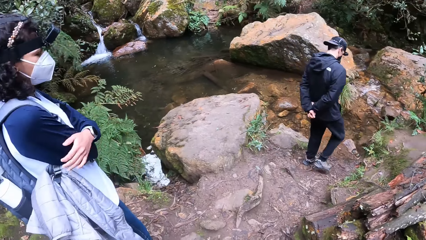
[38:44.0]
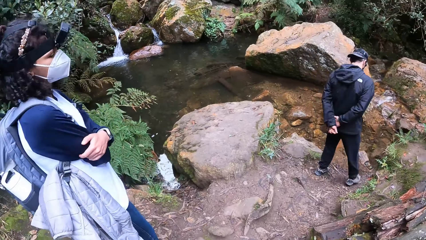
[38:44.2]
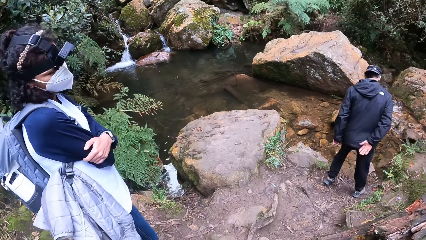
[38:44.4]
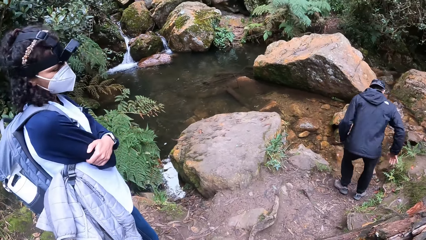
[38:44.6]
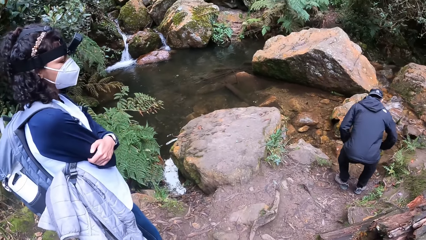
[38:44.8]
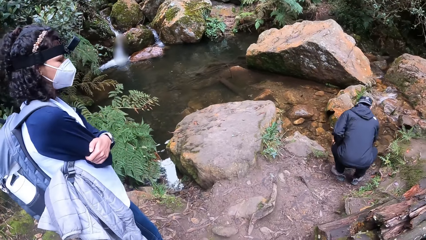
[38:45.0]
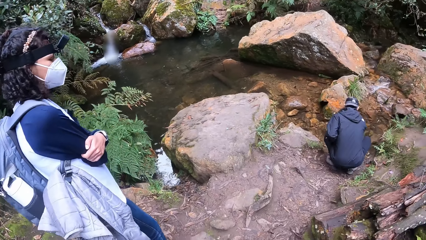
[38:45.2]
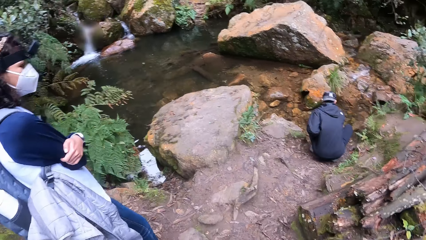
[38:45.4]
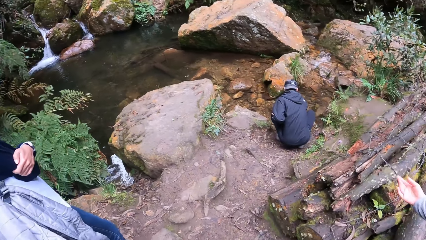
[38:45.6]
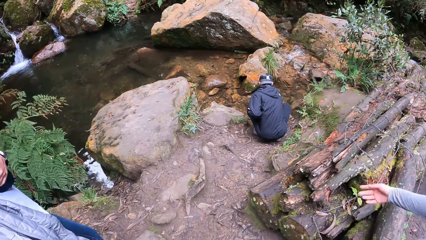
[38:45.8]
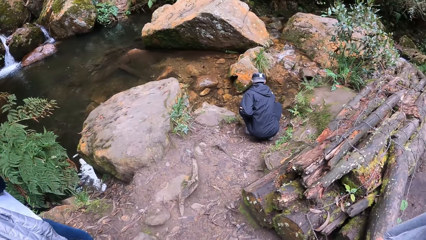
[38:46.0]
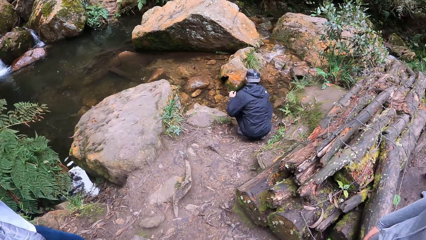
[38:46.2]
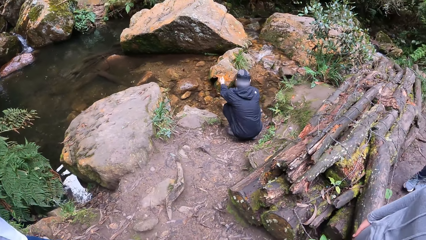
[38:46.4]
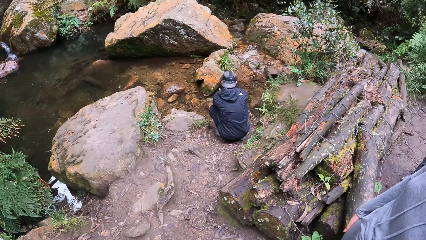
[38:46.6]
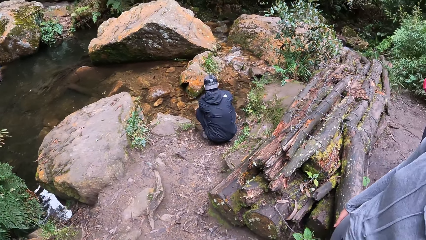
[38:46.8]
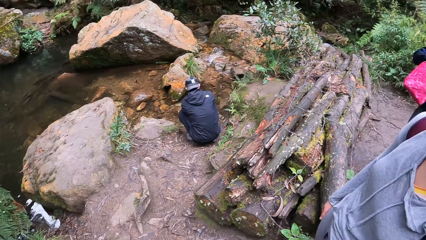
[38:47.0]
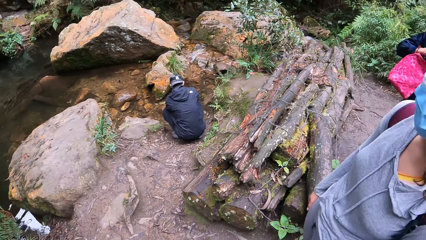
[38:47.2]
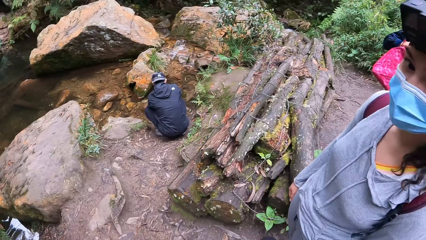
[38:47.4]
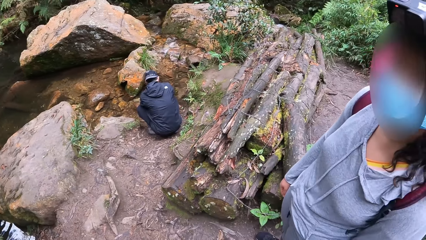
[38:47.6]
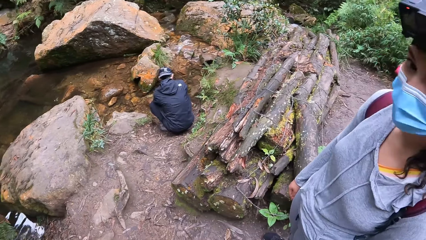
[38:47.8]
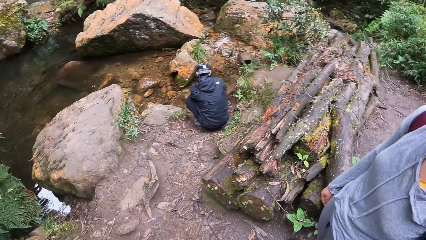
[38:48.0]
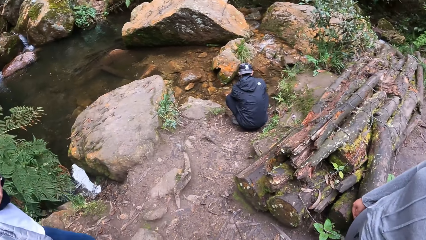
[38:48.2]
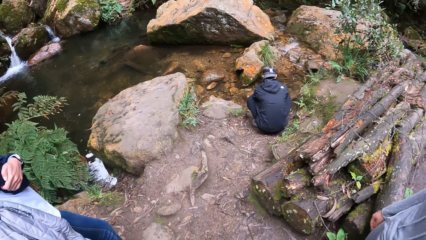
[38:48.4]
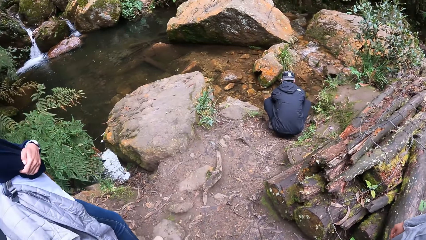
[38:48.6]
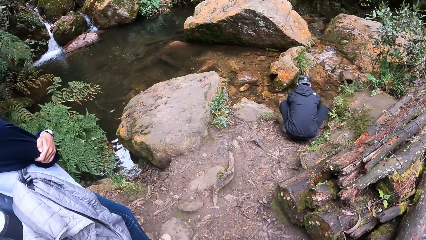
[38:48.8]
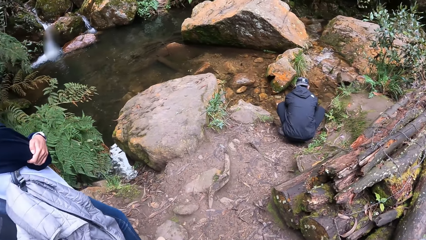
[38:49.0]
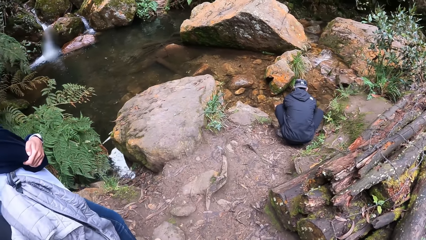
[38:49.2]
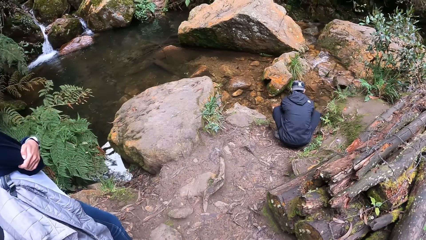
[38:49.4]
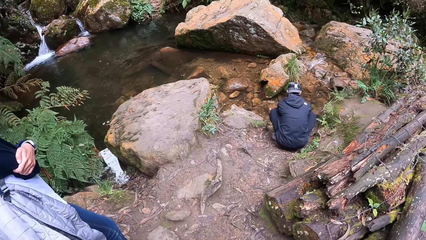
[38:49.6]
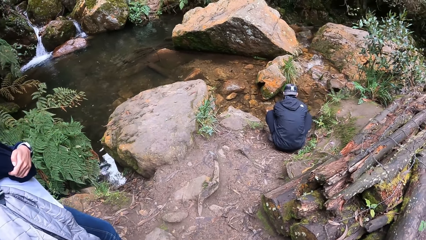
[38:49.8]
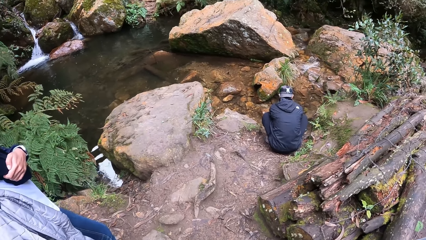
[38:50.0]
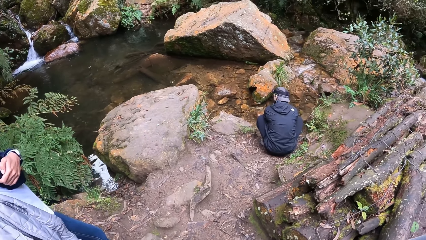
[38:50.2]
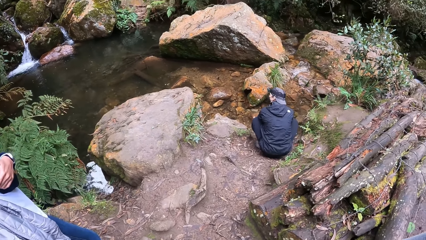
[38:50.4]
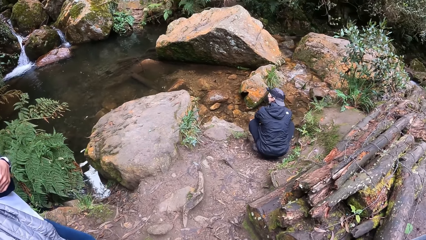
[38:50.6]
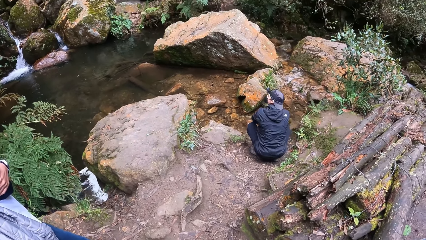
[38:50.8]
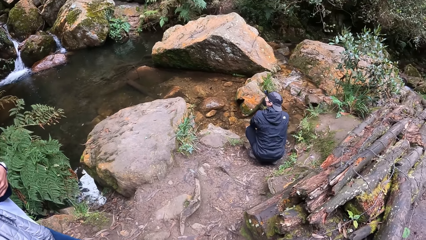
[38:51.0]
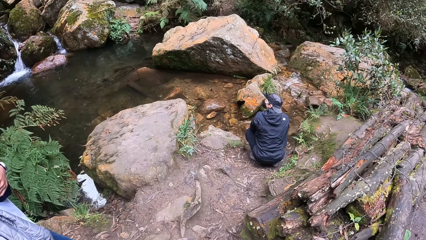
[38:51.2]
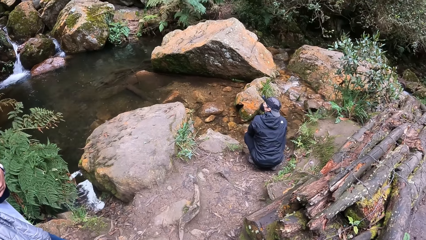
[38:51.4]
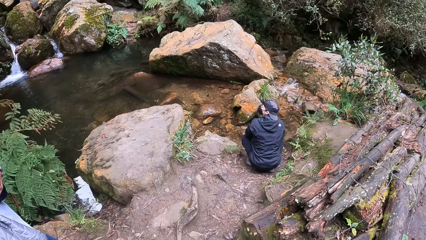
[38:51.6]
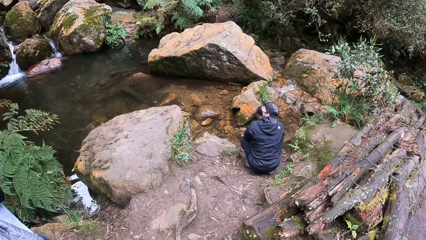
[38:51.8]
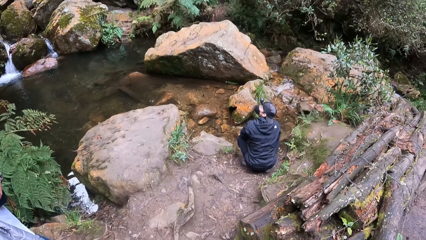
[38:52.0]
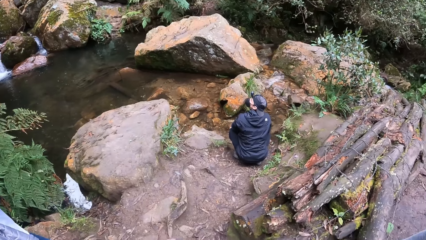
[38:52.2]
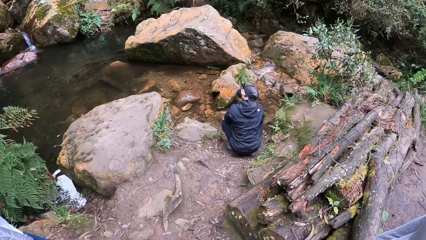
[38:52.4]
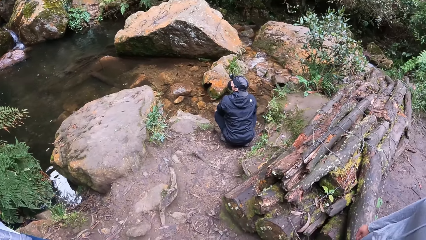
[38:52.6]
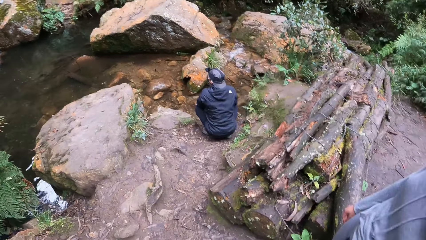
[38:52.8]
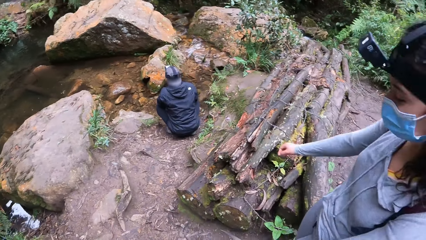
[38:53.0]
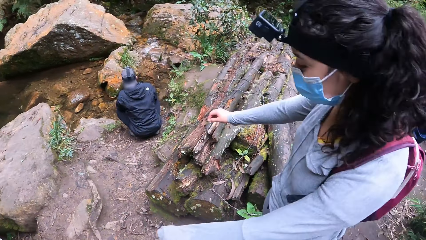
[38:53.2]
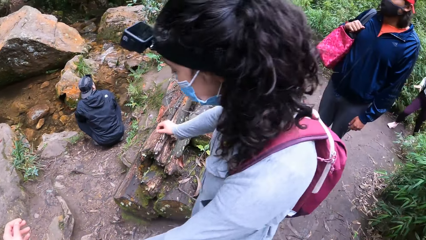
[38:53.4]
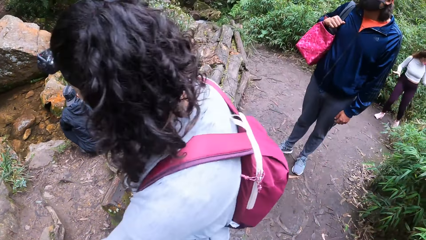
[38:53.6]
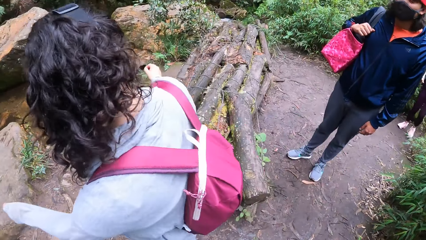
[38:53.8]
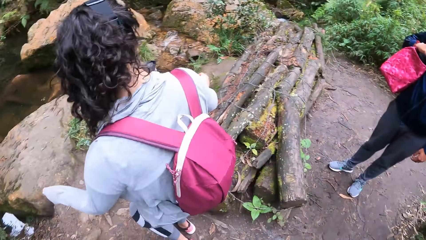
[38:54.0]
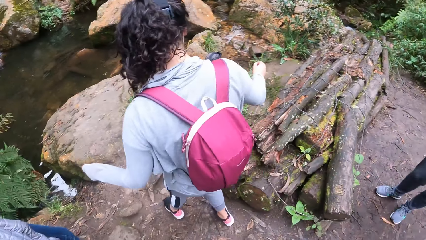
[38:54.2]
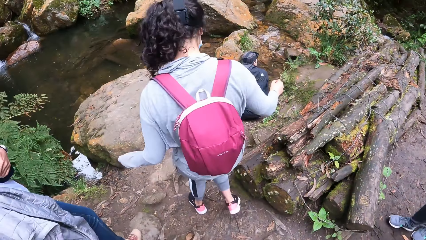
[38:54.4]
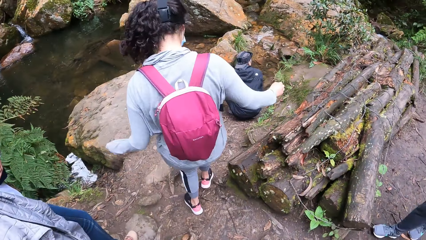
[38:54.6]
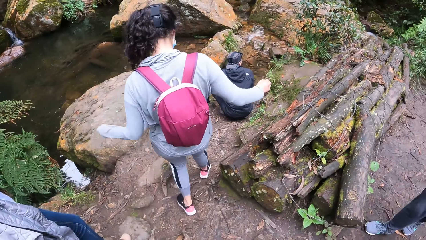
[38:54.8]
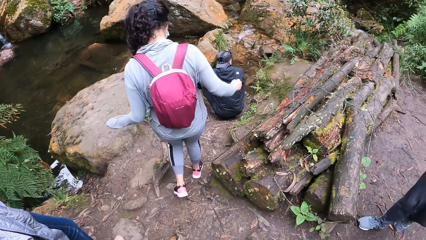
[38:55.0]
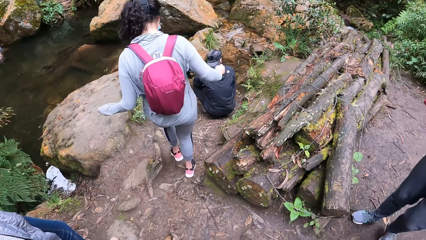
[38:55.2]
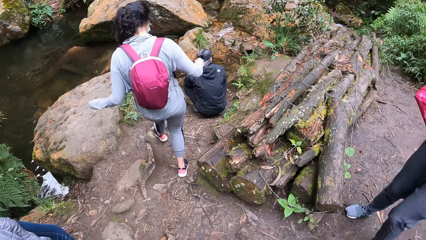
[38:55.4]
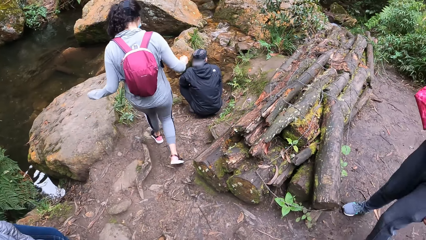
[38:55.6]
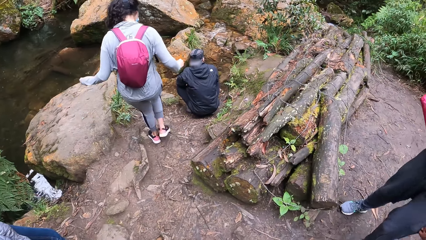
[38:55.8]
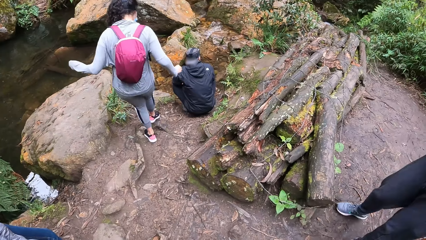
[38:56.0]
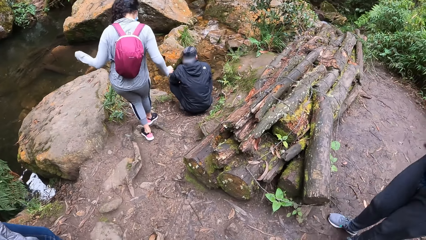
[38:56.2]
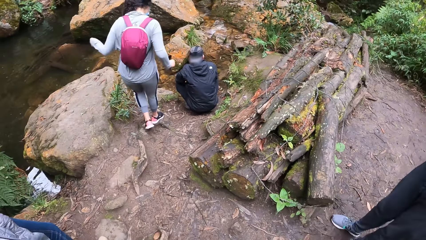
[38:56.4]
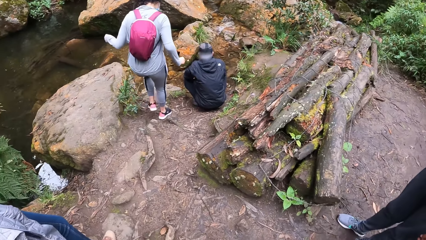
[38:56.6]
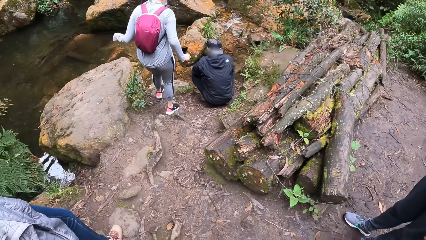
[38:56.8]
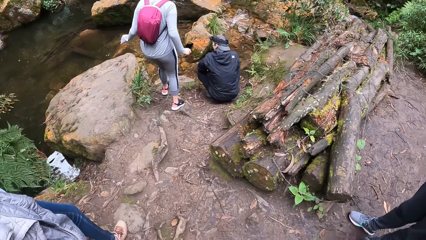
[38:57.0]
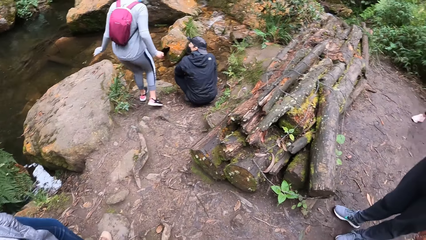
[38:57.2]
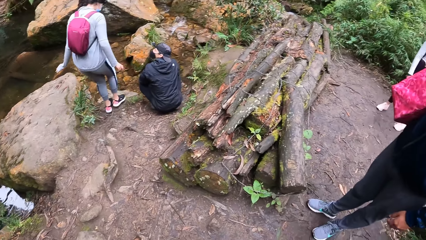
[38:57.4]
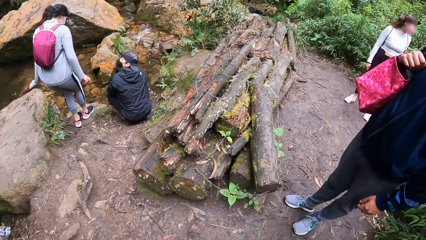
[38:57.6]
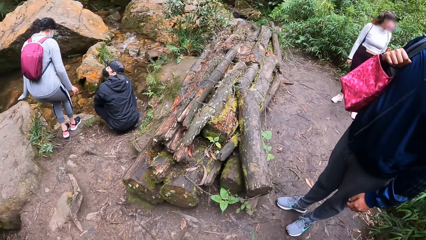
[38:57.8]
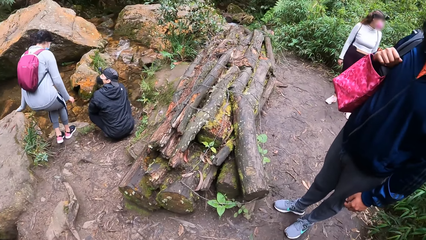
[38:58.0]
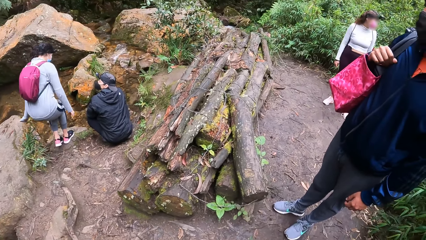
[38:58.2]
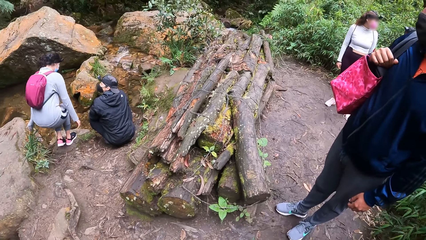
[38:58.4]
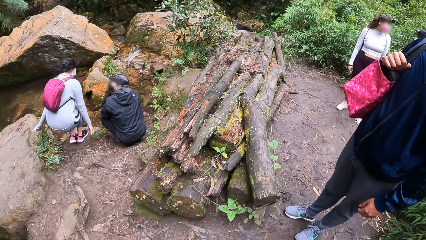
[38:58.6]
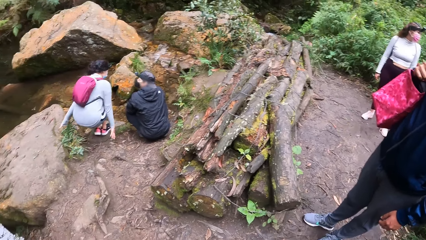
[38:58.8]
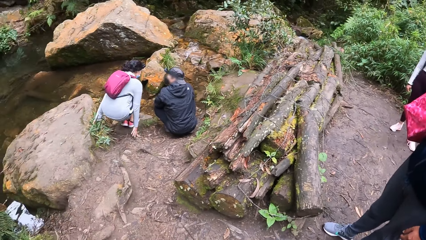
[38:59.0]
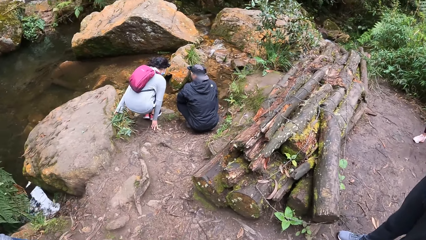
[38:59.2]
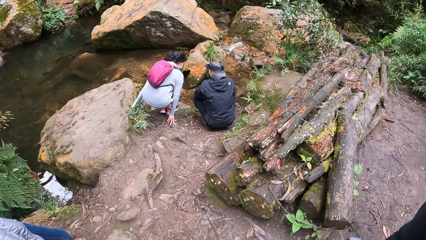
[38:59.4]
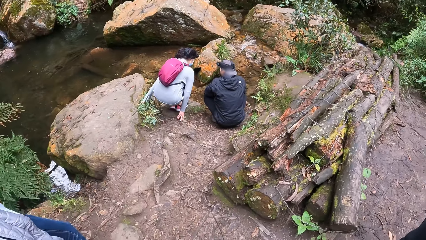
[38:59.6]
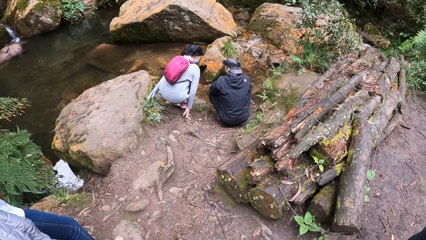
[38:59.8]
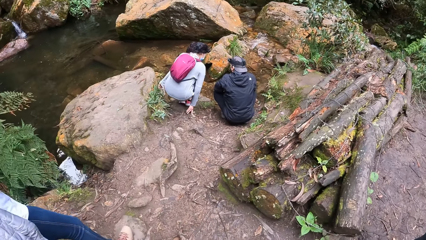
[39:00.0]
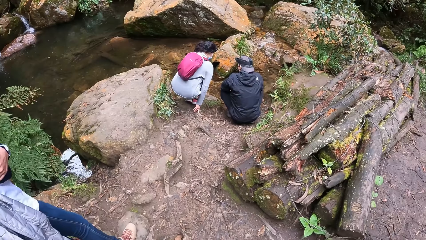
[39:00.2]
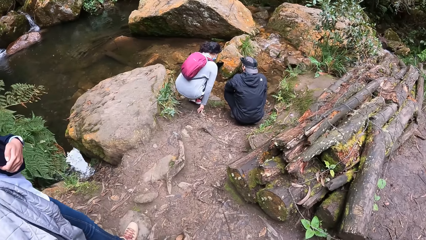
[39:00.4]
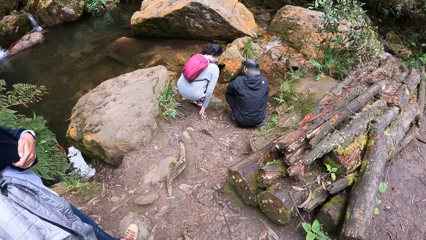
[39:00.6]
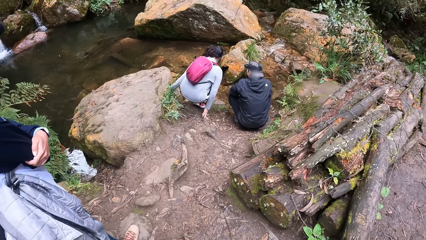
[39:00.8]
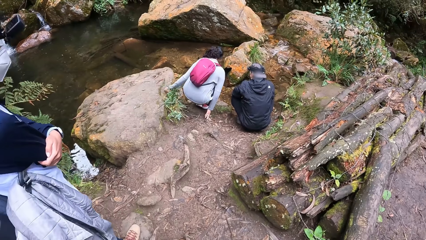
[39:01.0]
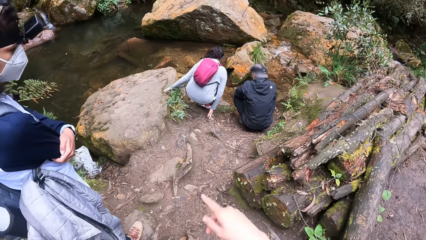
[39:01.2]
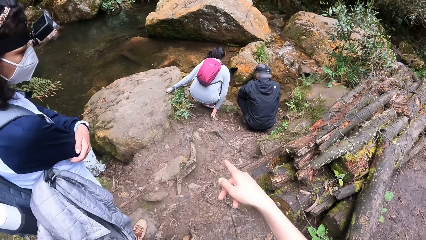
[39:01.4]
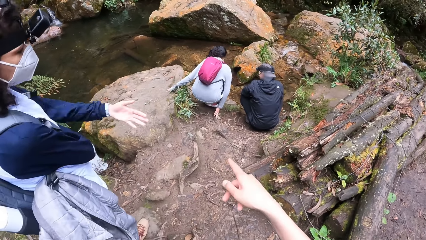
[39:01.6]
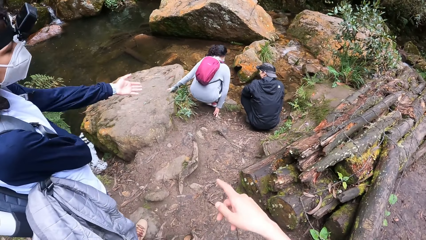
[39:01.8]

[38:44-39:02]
The man squats. The camera wearer interacts with the woman. The man rinses his hands with the water from the river. Another woman walks toward the river. The other woman squats and bends near the man.
